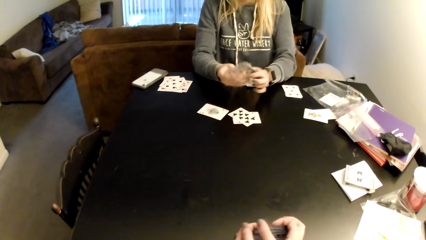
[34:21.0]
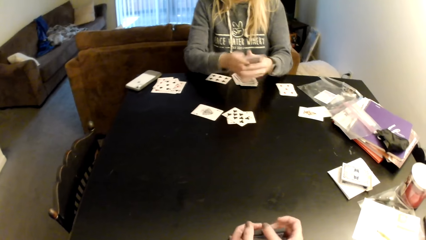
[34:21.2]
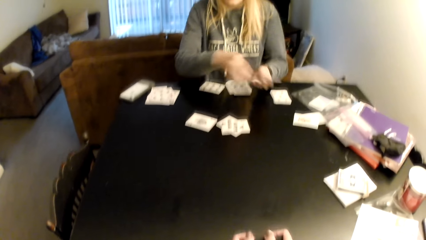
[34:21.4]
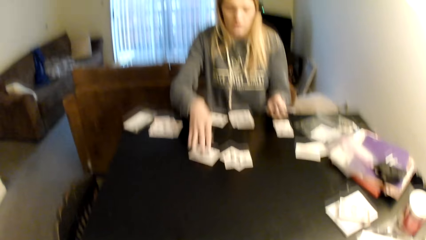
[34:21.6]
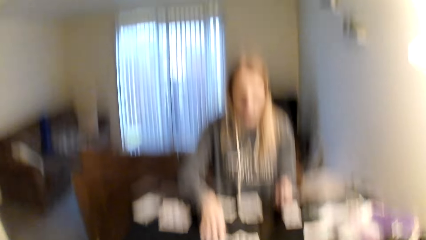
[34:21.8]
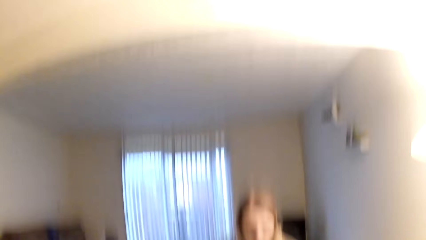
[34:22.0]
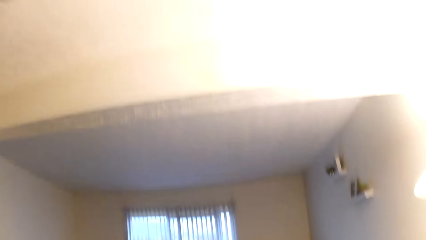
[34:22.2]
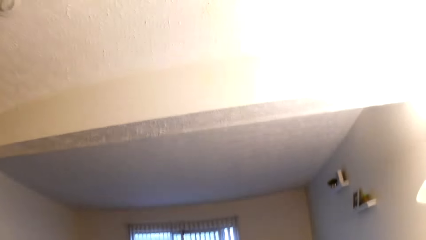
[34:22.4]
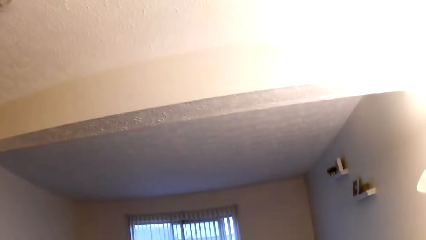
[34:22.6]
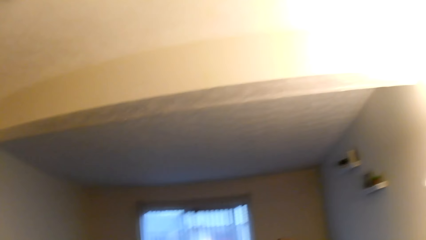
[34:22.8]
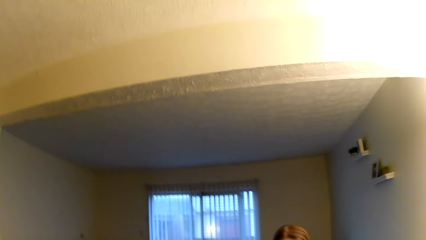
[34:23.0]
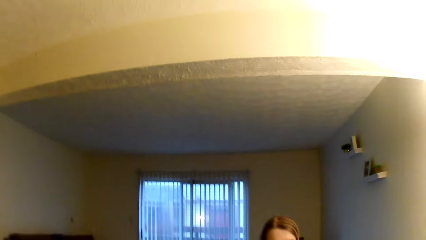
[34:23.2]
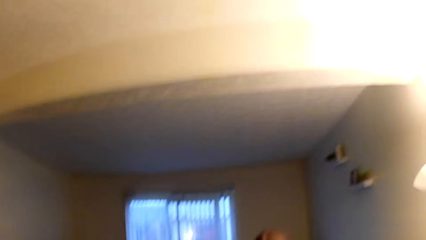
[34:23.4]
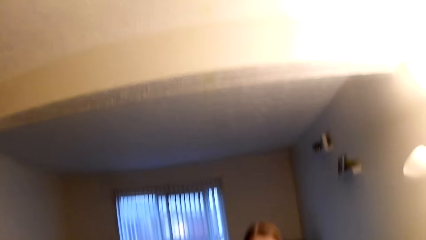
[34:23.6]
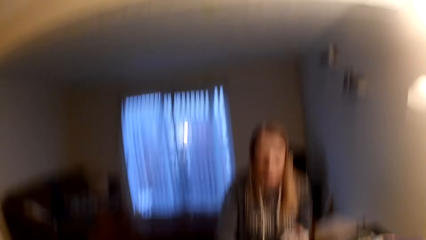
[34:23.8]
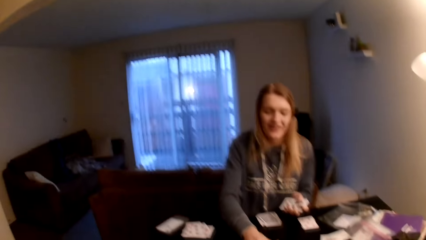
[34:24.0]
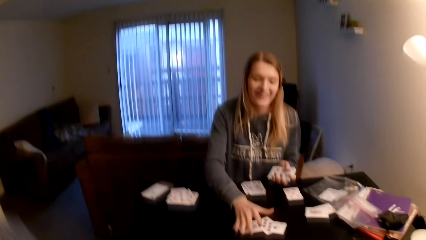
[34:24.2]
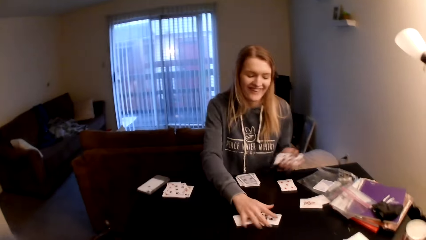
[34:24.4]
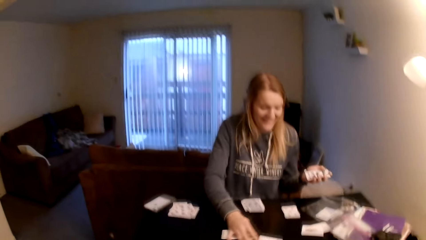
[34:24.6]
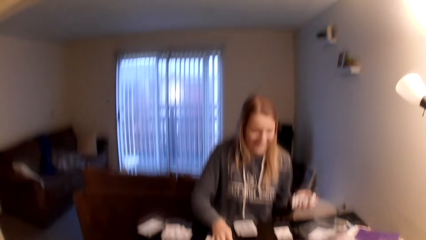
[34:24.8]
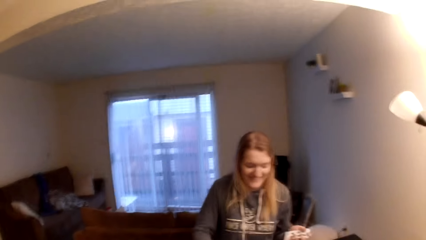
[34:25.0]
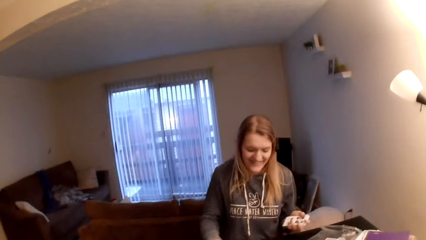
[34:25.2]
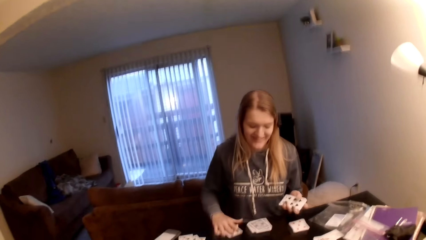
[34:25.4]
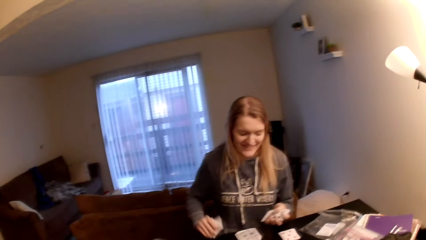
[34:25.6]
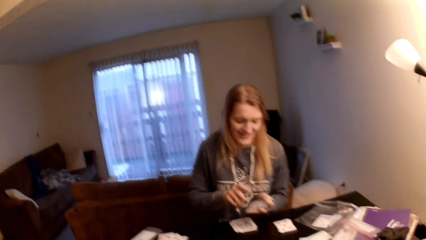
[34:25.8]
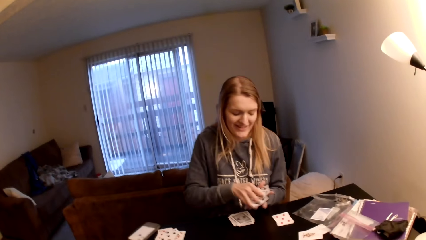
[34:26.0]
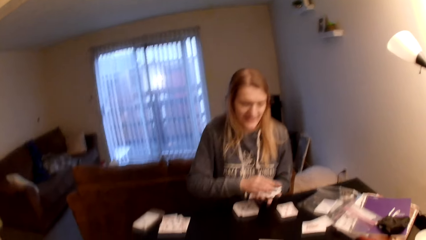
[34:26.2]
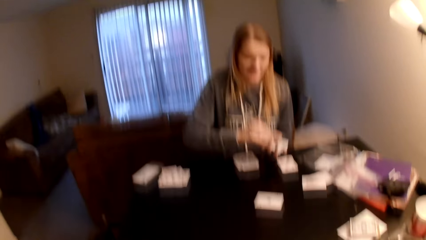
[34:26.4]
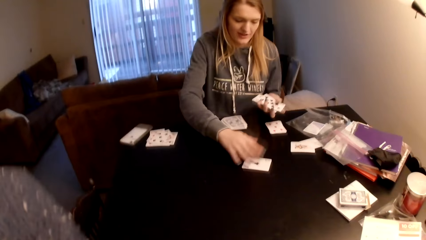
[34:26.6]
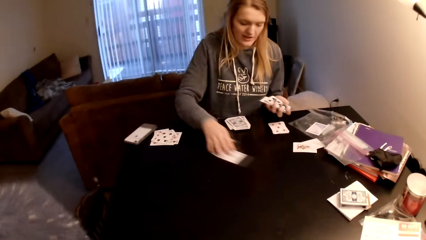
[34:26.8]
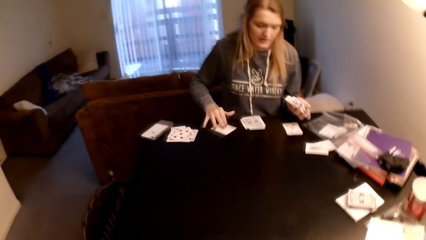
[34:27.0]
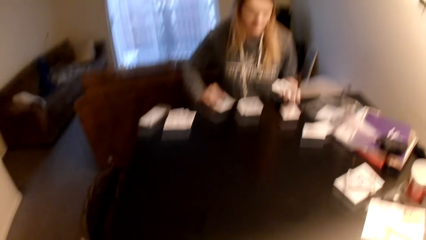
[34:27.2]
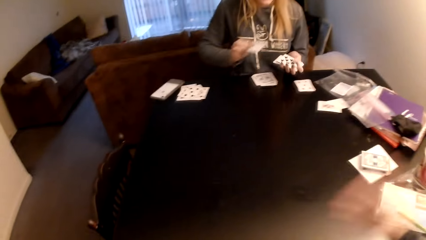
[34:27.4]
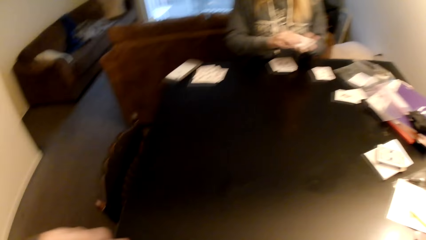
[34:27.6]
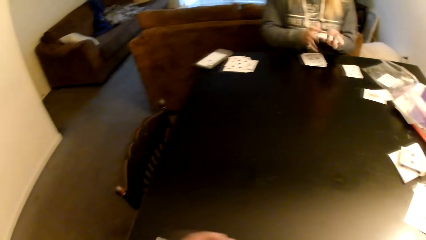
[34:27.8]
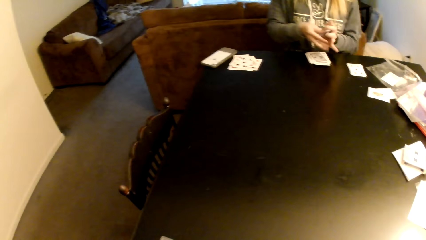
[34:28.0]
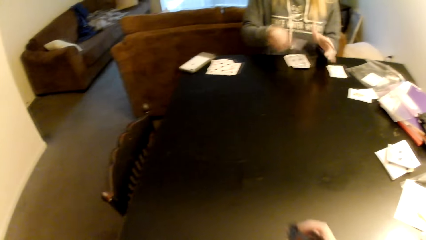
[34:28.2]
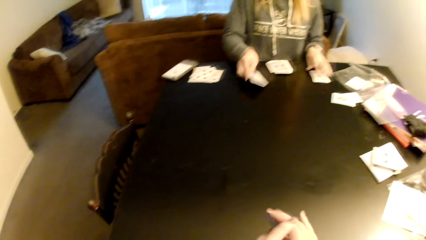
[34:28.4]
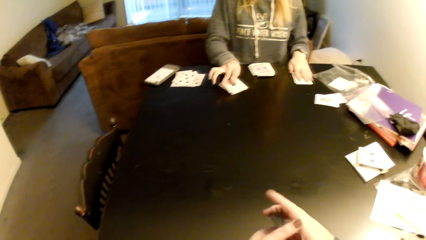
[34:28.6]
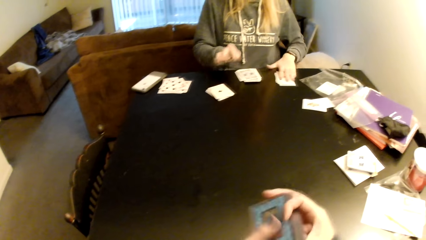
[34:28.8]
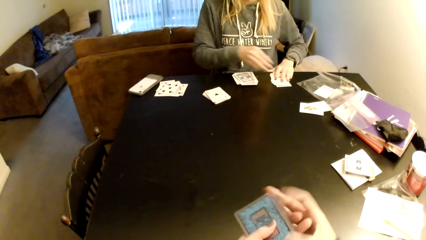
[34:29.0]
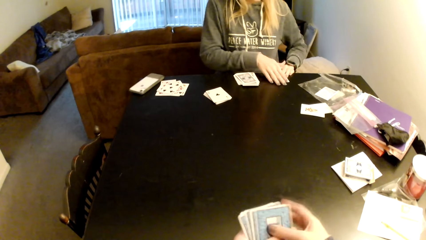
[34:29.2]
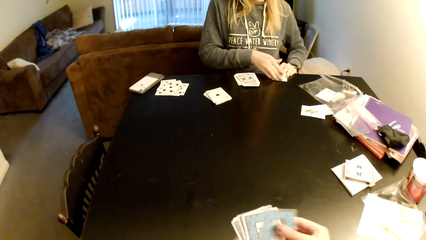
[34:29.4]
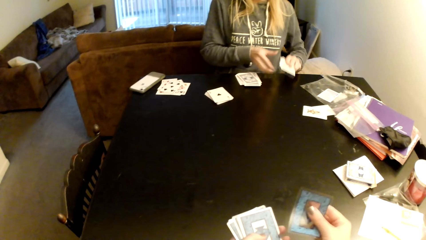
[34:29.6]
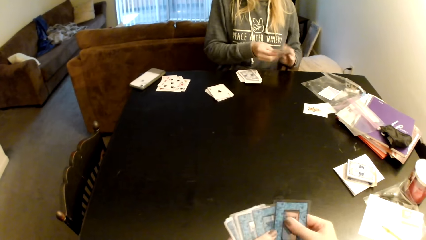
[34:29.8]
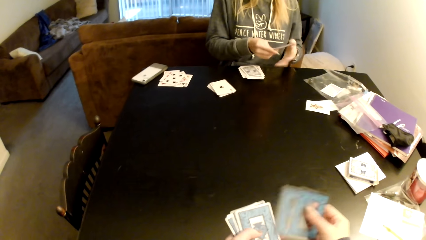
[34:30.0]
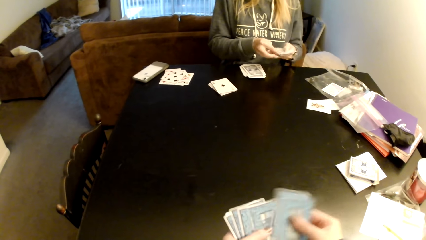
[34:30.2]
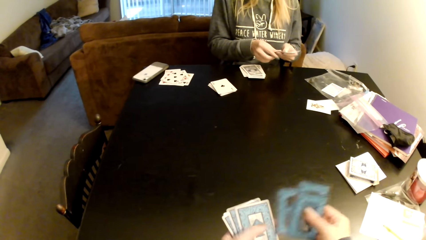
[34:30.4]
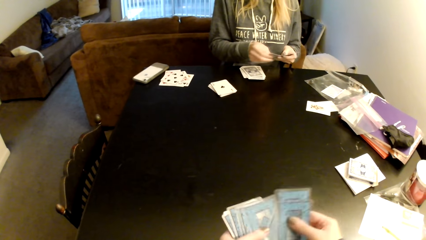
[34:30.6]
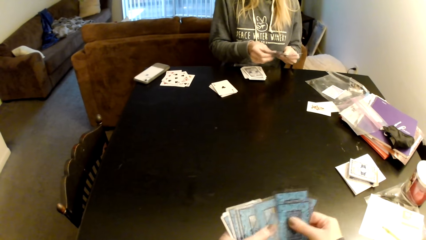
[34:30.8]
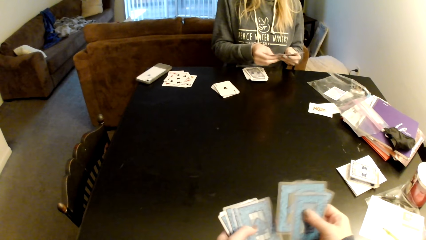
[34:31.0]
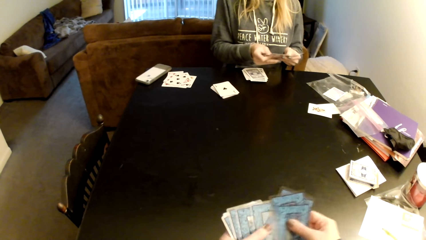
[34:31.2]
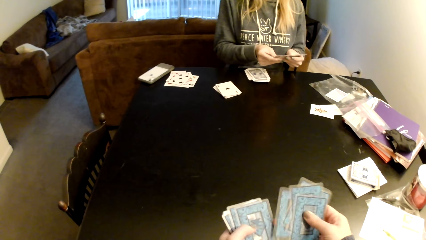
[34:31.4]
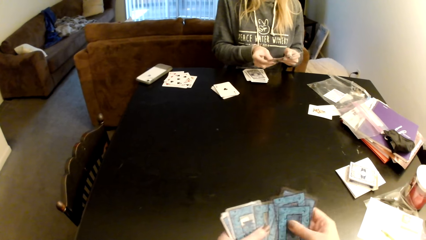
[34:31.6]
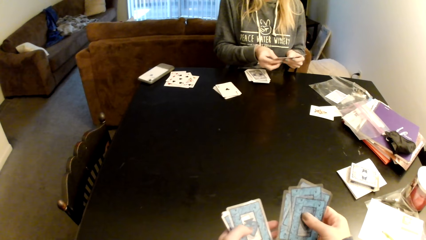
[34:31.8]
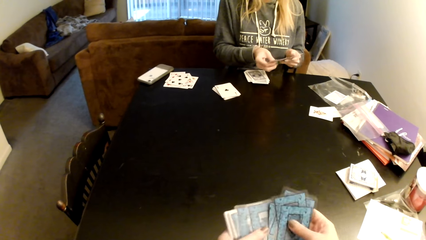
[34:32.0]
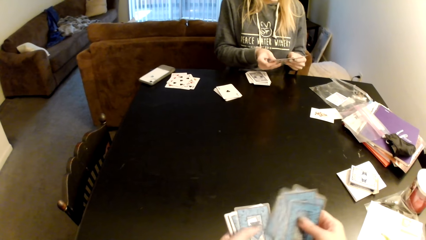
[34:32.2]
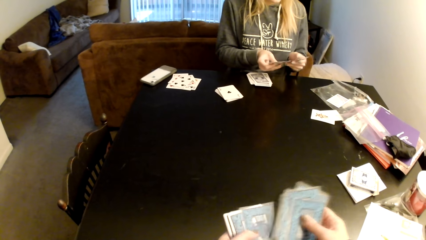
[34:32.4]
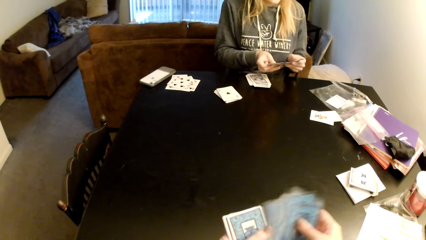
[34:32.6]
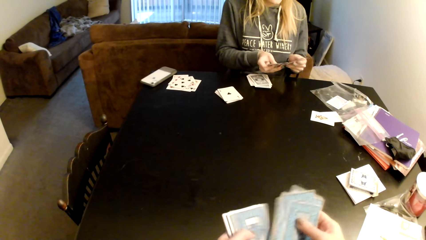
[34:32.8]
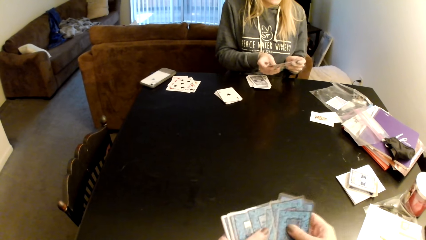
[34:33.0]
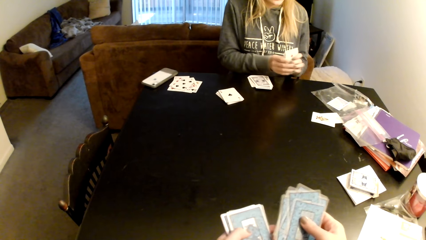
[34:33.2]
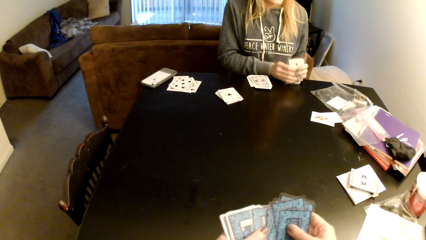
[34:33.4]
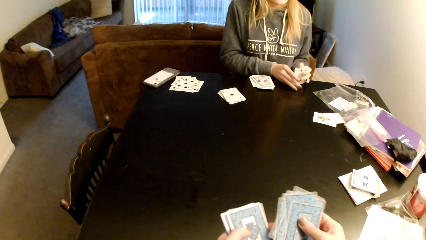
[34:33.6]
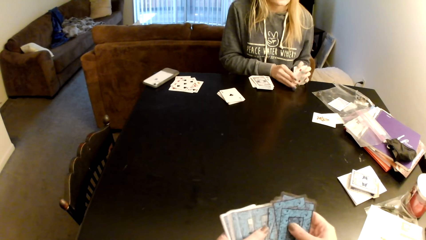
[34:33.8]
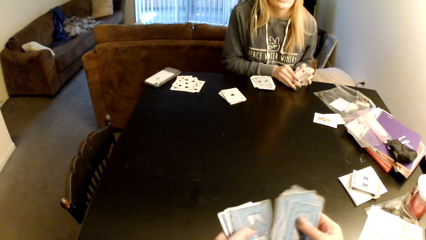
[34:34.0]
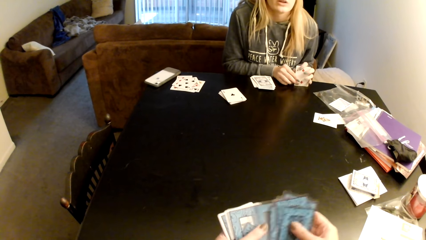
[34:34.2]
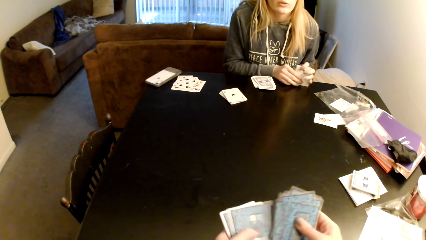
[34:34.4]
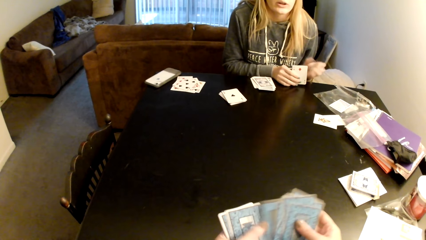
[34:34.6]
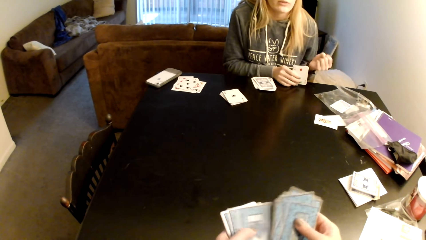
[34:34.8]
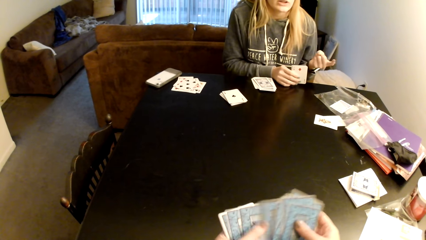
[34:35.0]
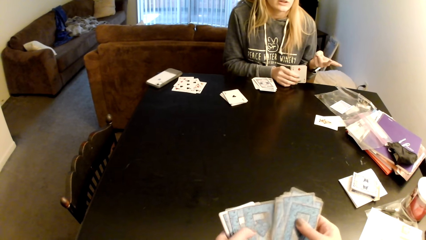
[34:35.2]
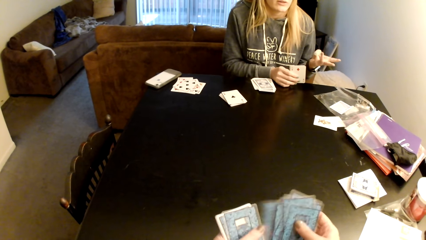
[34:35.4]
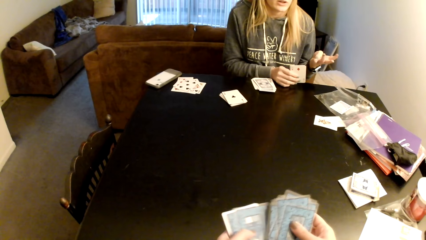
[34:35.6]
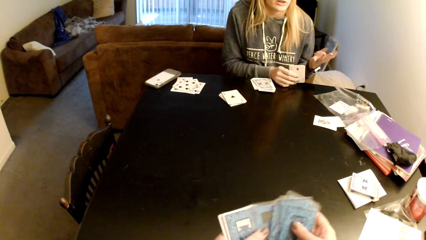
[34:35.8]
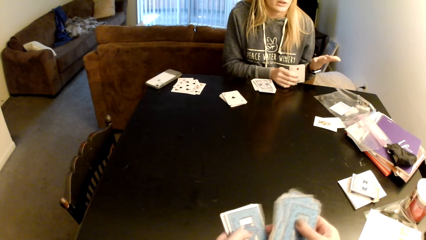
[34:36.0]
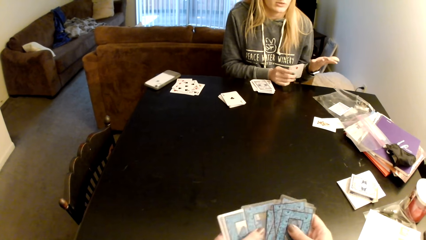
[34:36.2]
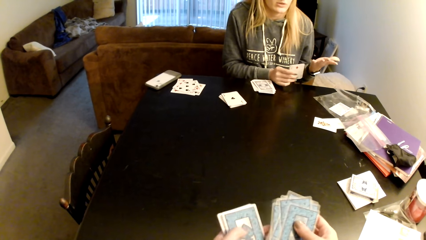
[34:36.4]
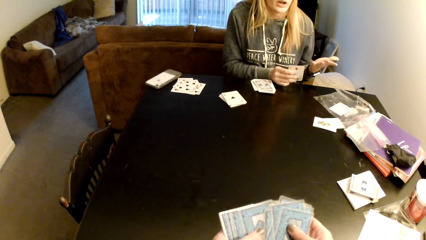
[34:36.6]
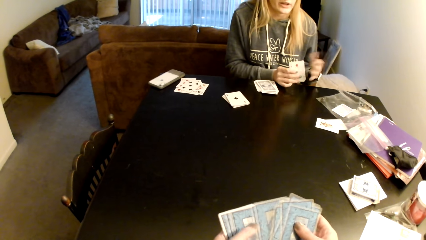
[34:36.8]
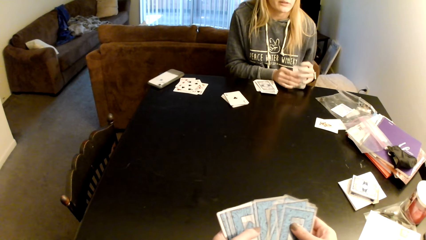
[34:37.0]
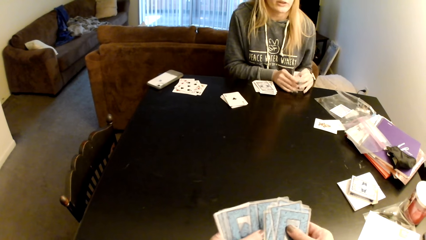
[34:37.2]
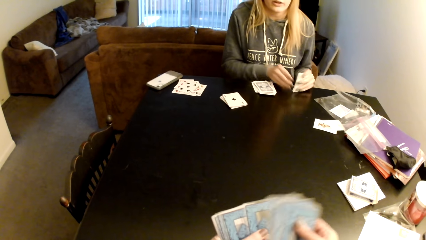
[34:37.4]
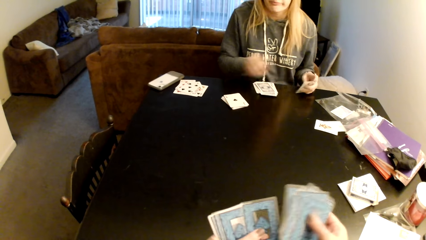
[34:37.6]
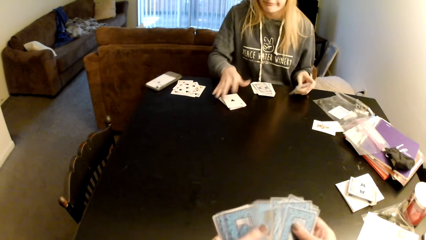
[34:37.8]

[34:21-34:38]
A woman pulls her hand off the cards and picks a card. The camera wearer looks around a room. She looks at the ceiling. The woman collects the cards, puts the cards on a card, picks up the cards from the table, drags a card on the table, puts the cards on a card, switches the cards to the other hand and puts the cards on the table. The camera wearer aligns the cards. The woman picks up the cards. The camera wearer examines the cards and sorts the cards with her hands. The woman examines the cards and aligns the cards. The camera wearer examines the cards. The woman adjusts the cards on the table. The camera wearer sorts the cards with her hands.
